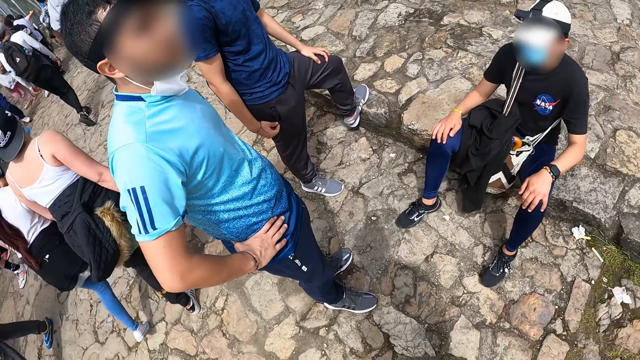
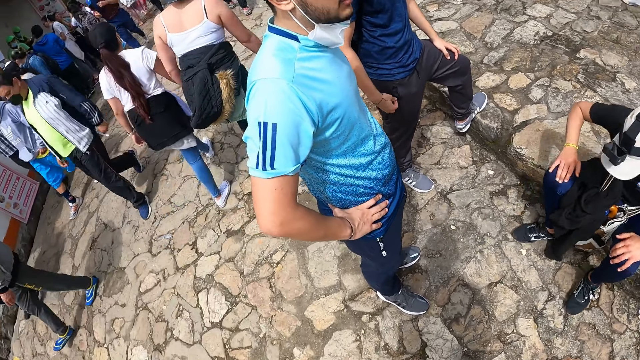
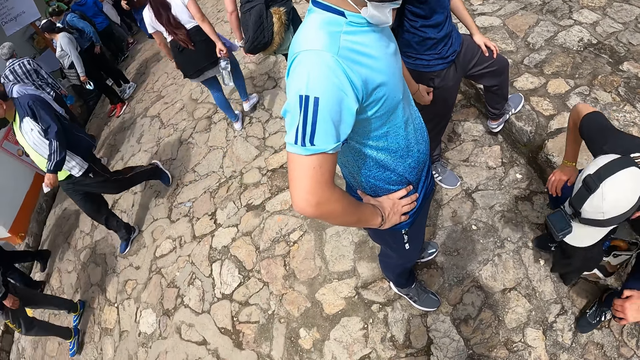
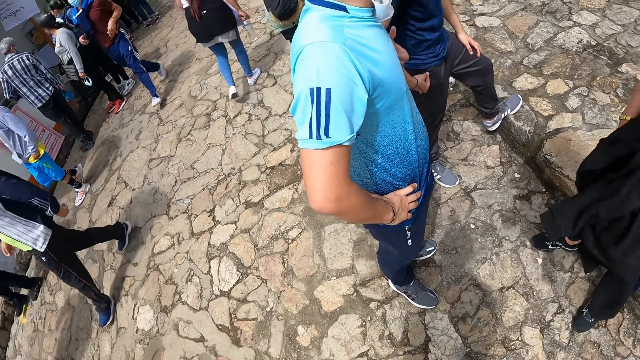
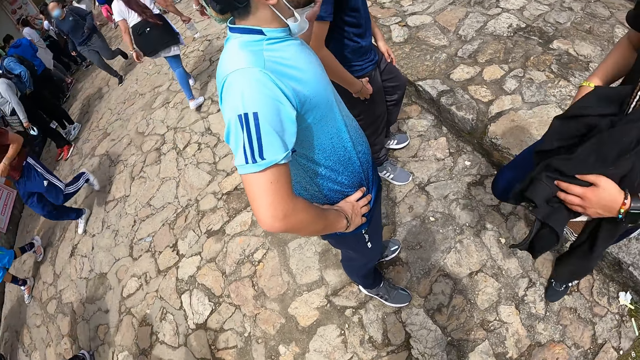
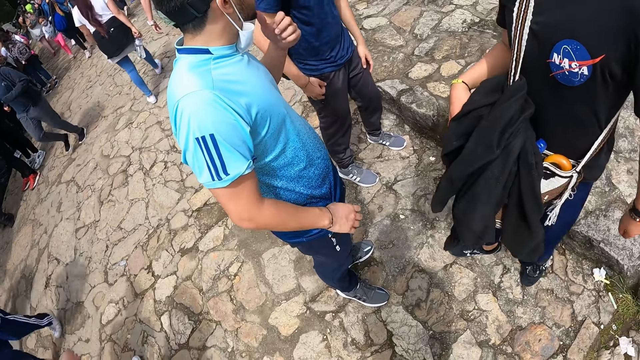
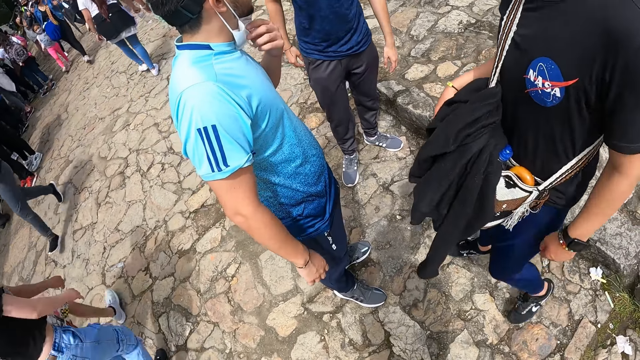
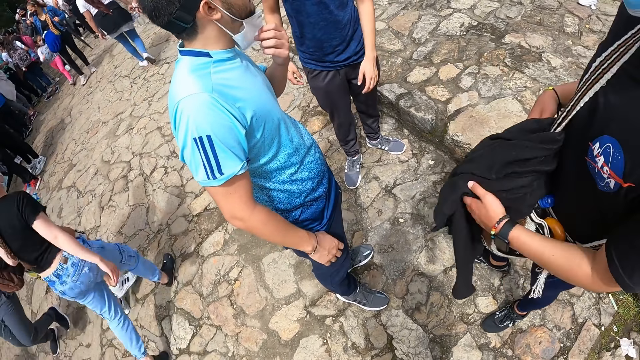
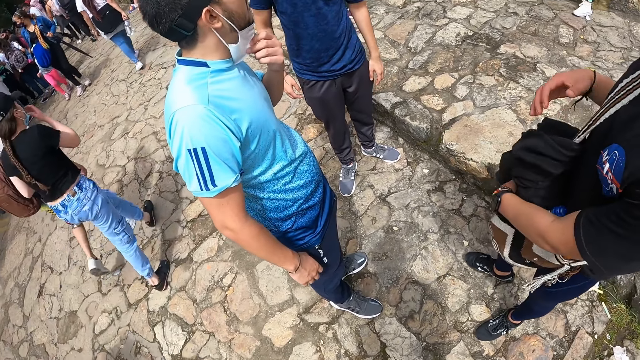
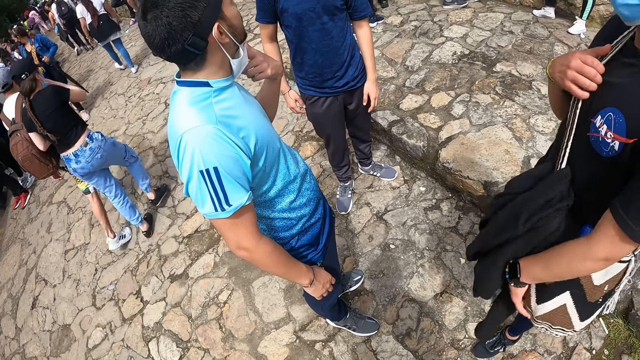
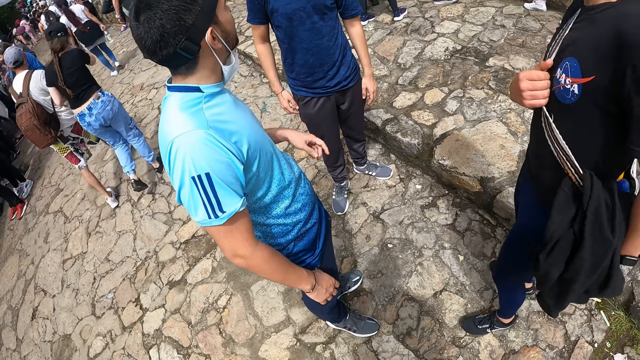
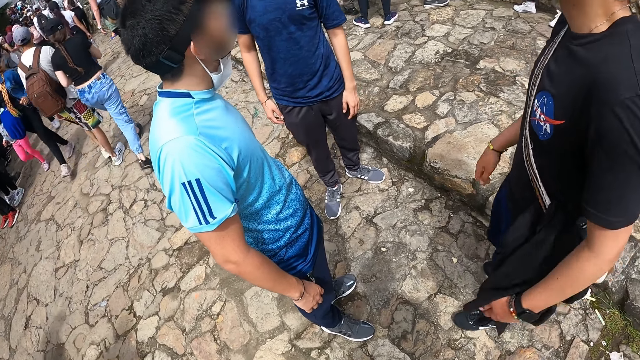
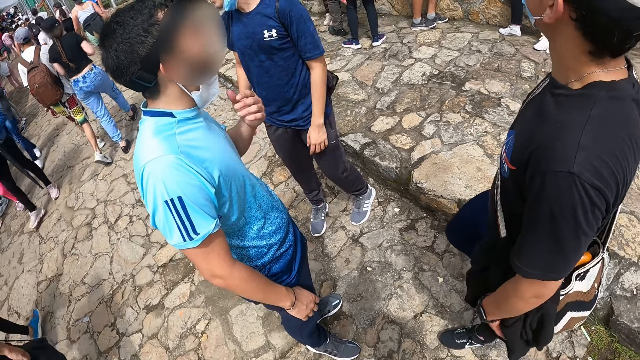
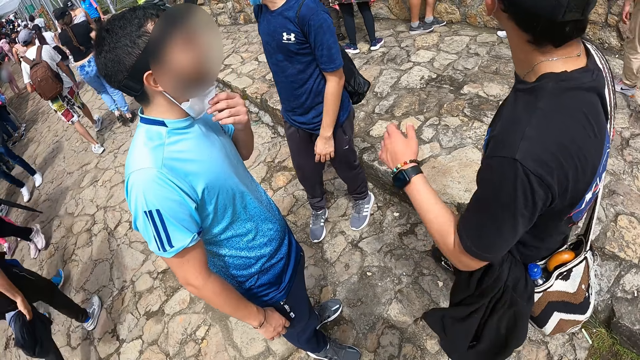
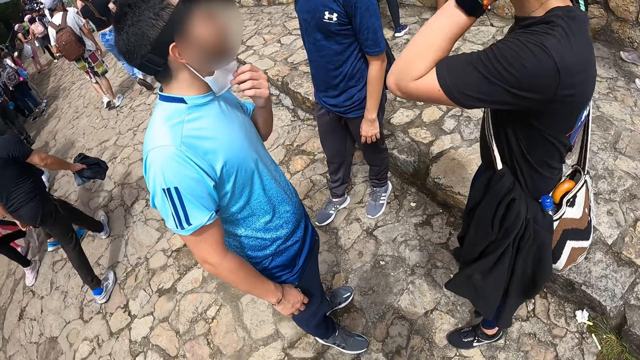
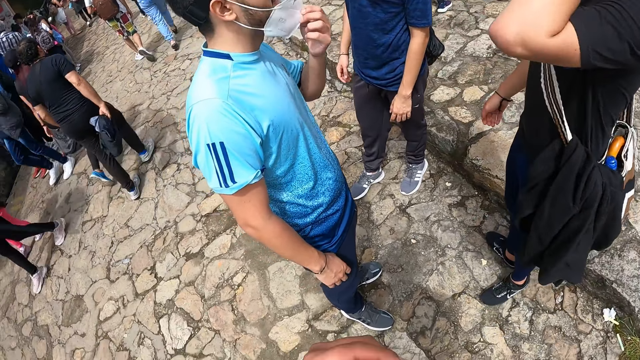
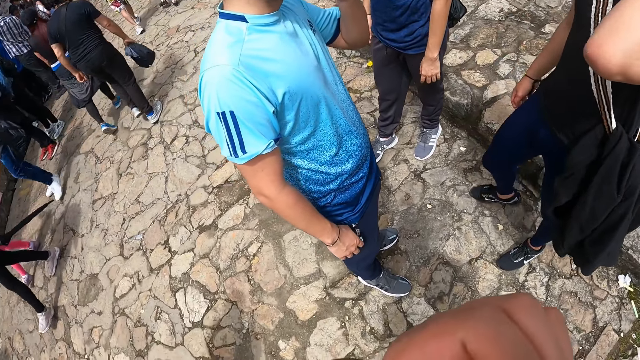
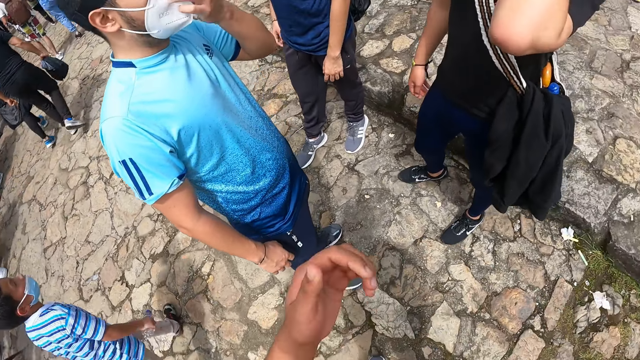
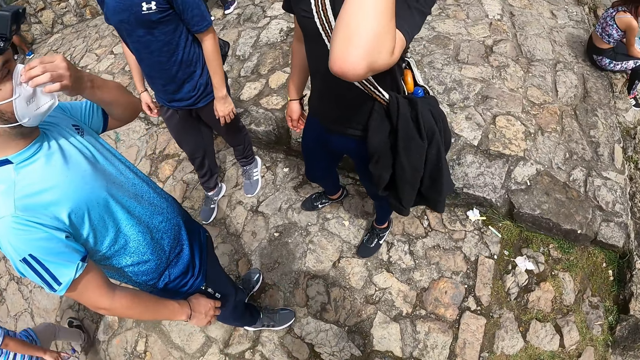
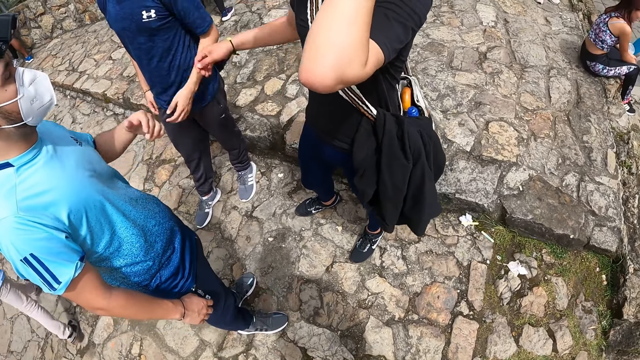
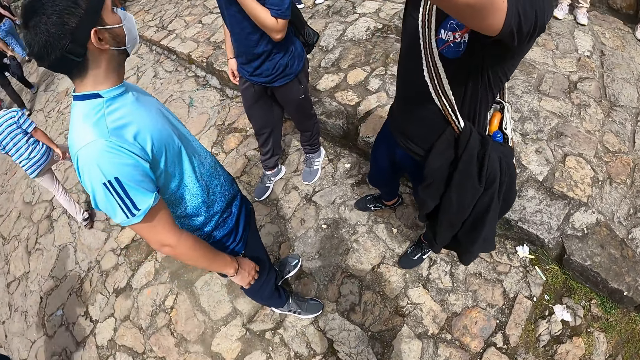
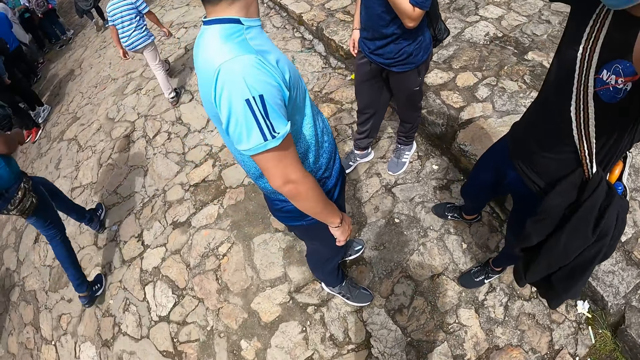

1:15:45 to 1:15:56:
A man gets up from the mountain walkway. Another man adjusts a facemask on his face with his left hand. The first man adjusts a jacket on his waist with his left hand and adjusts a bag on his shoulder with both hands. The other man adjusts the facemask on his face with his left hand. The first man rubs his face with his left hand. The camera wearer rubs his face with his left hand. He spreads his hands.

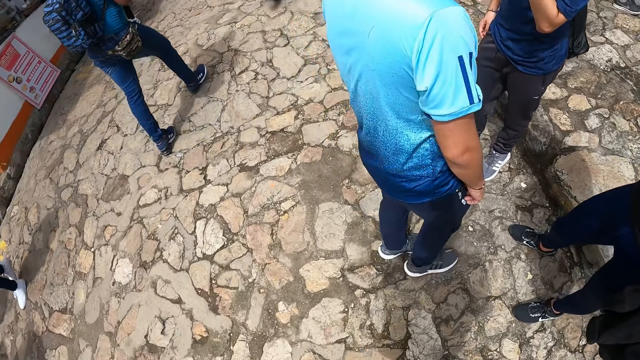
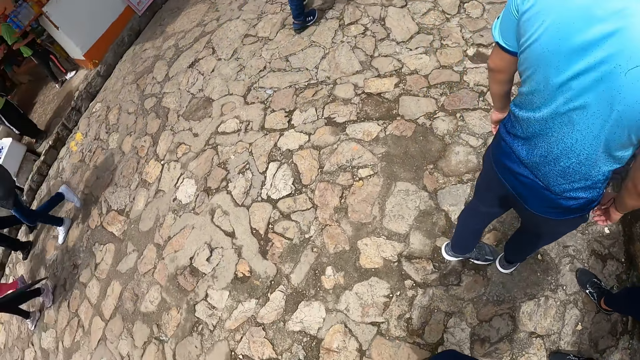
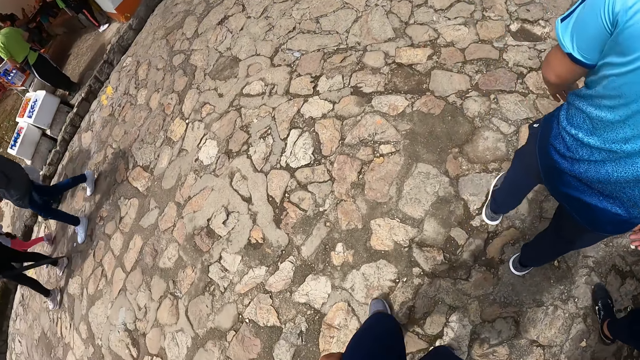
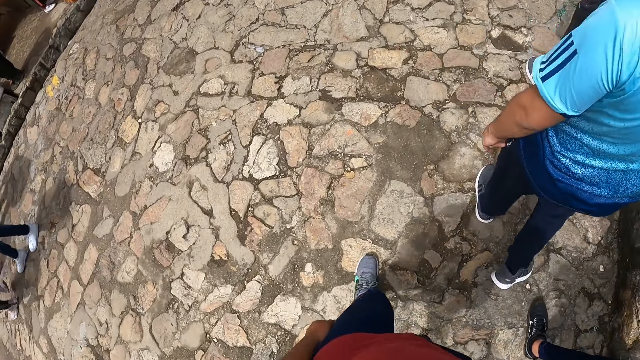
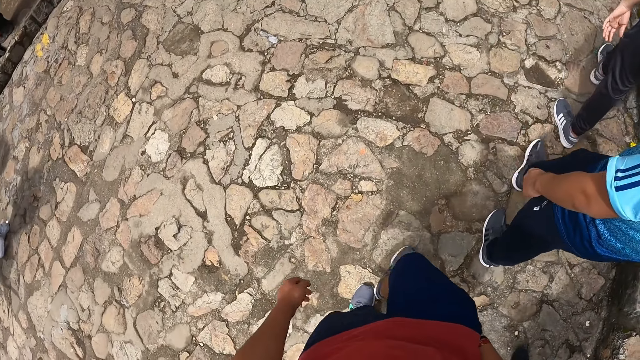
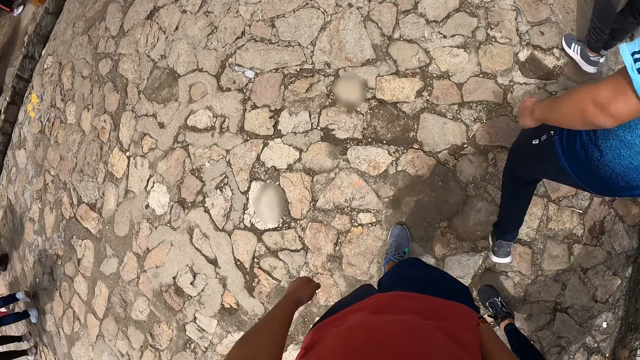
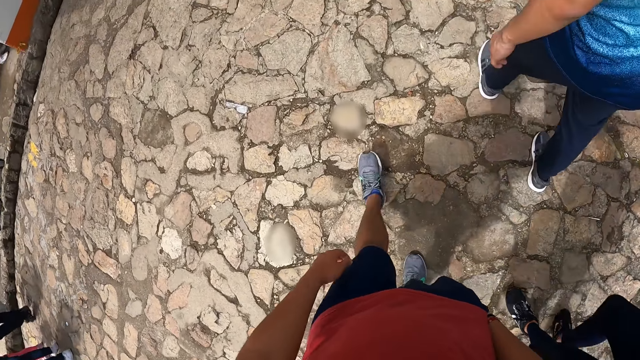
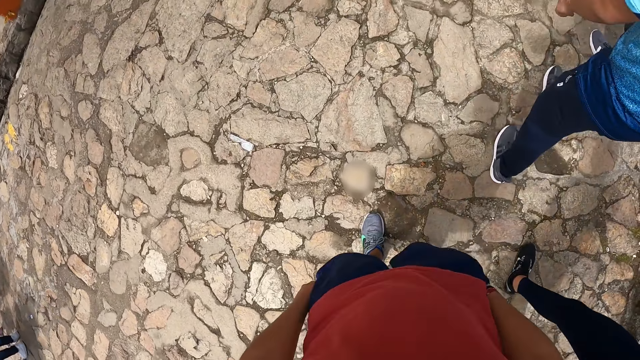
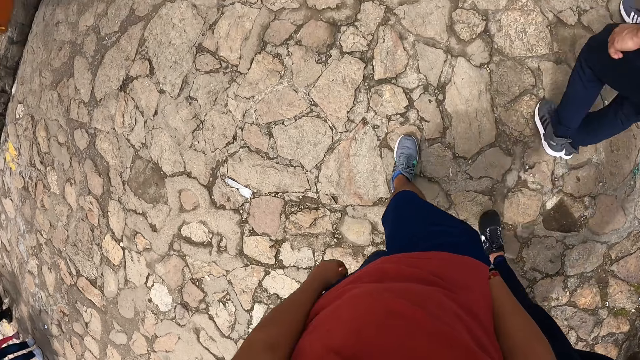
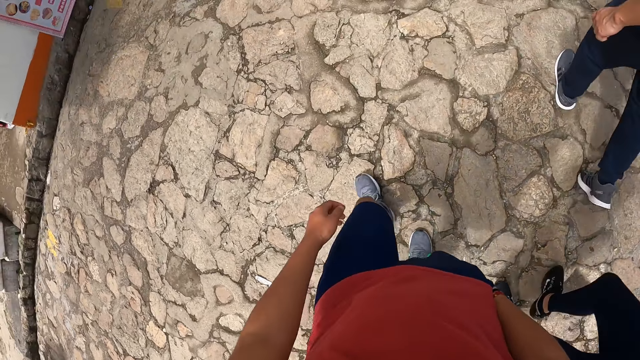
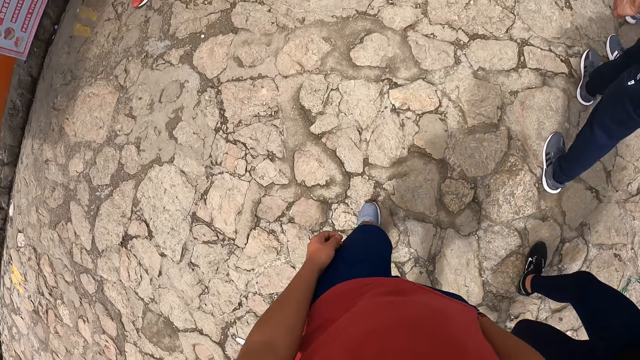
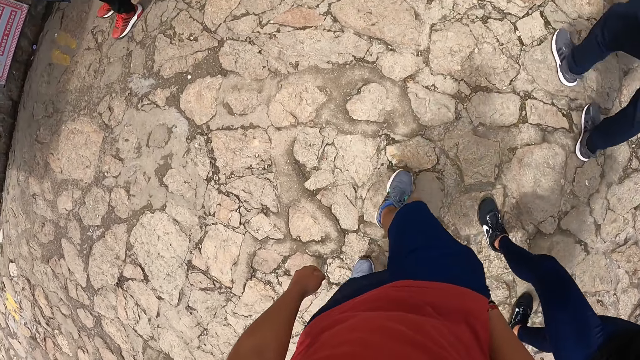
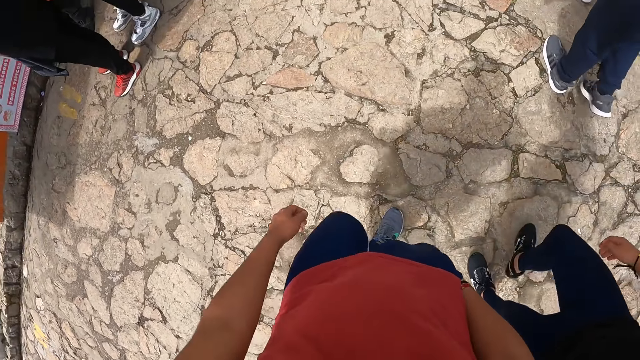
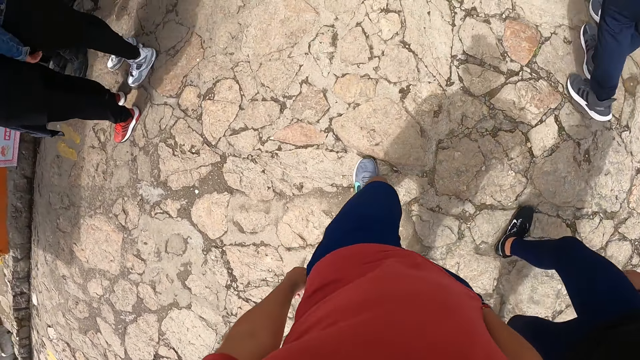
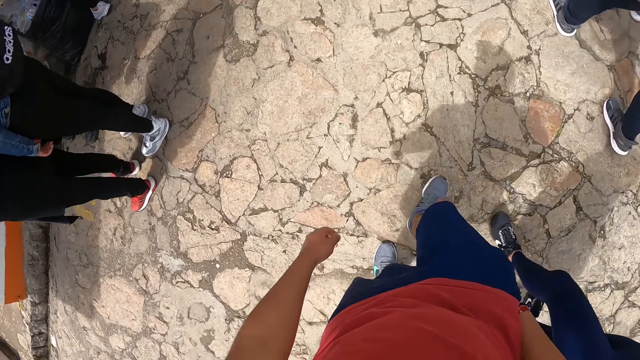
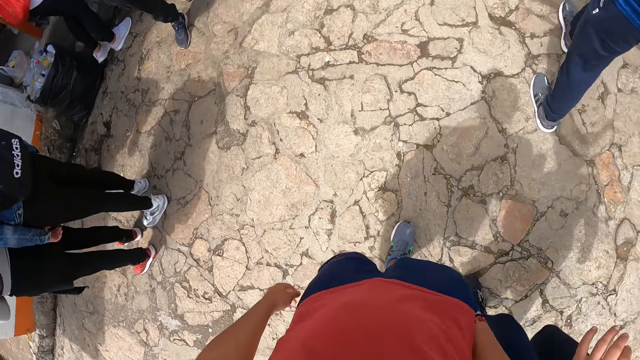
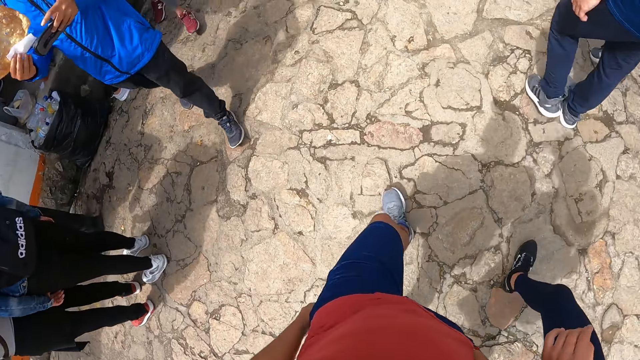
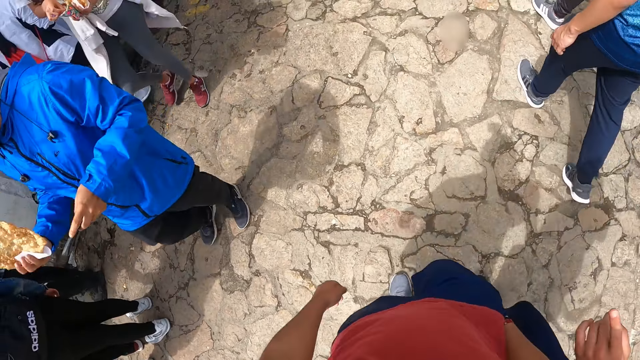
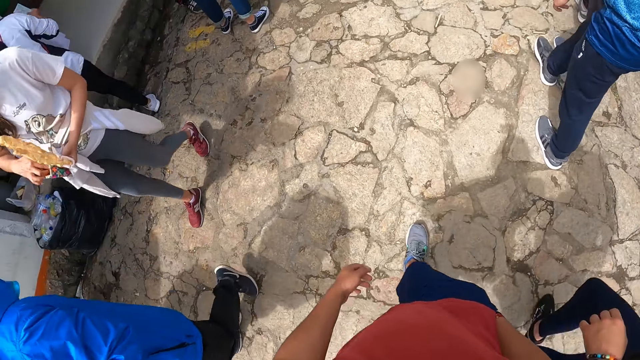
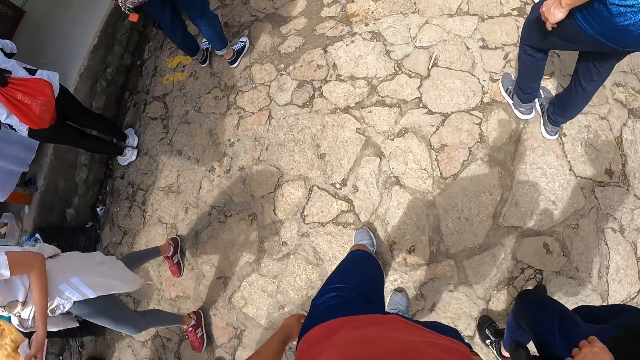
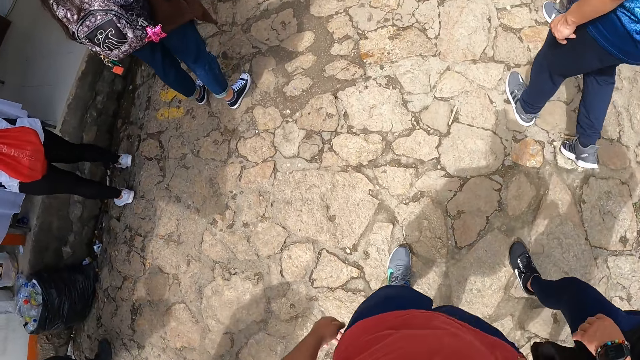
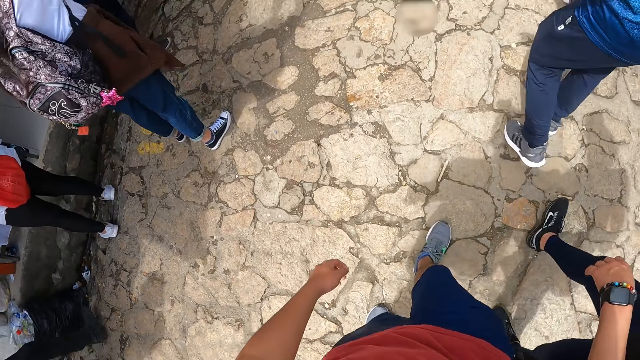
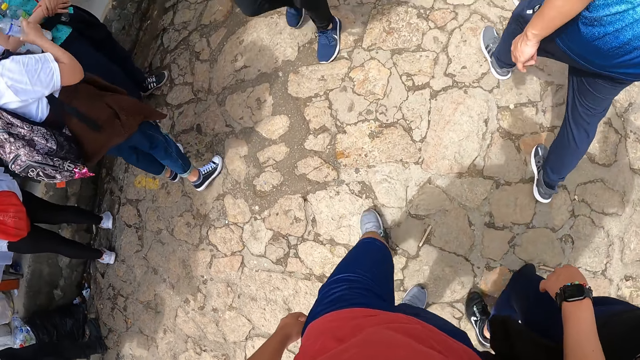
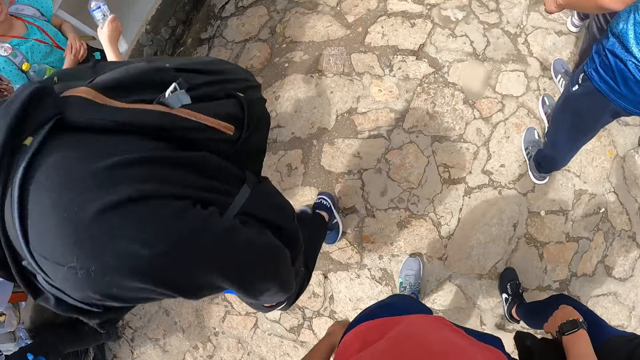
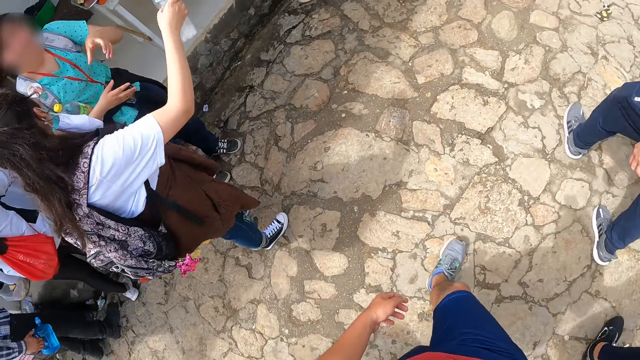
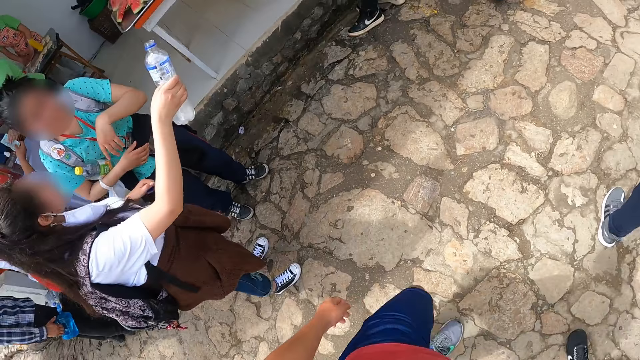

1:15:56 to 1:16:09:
The camera wearer walks with a man, another man and a third man on the mountain walkway. The second man interacts with the camera wearer.
